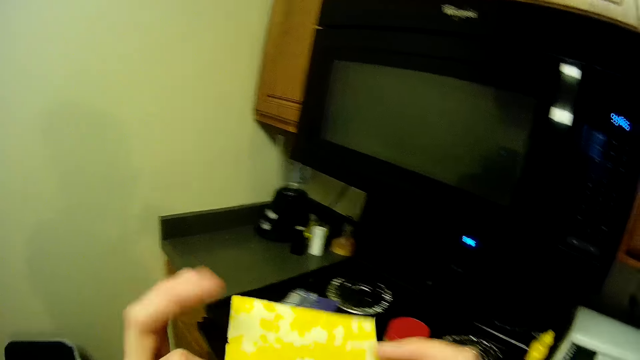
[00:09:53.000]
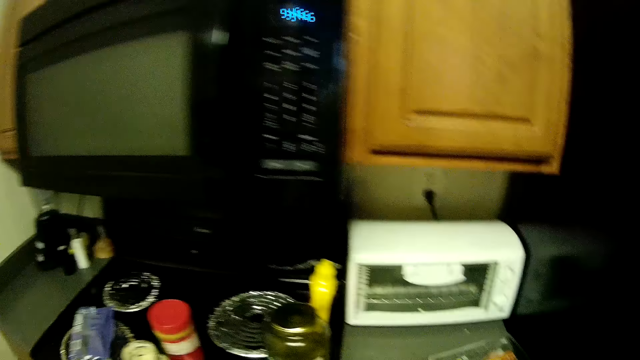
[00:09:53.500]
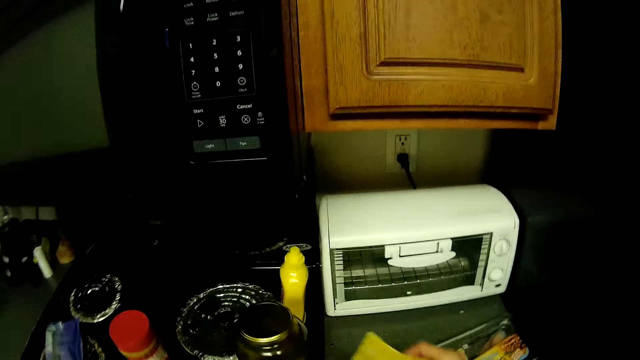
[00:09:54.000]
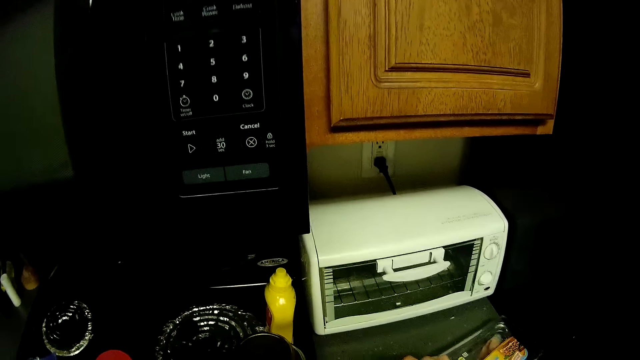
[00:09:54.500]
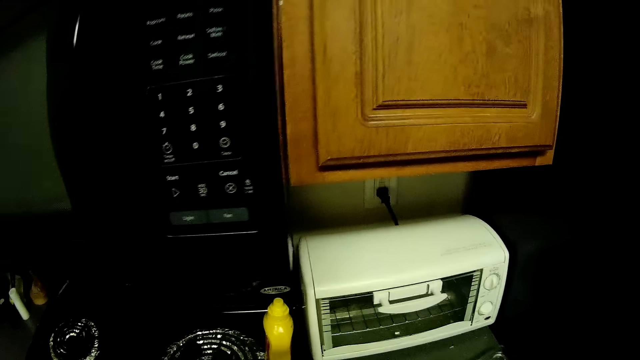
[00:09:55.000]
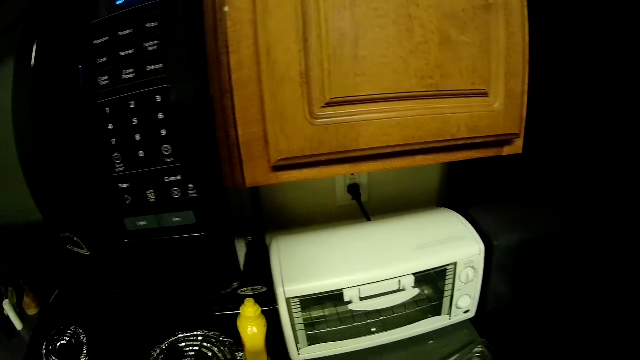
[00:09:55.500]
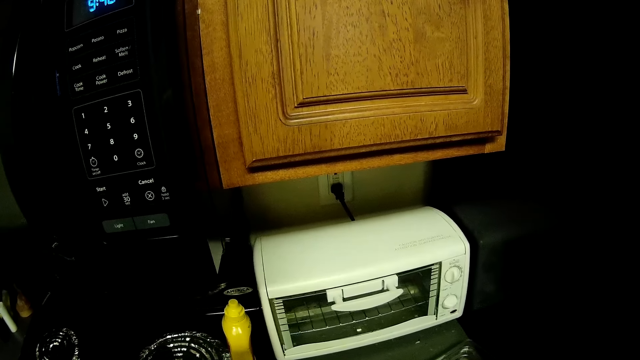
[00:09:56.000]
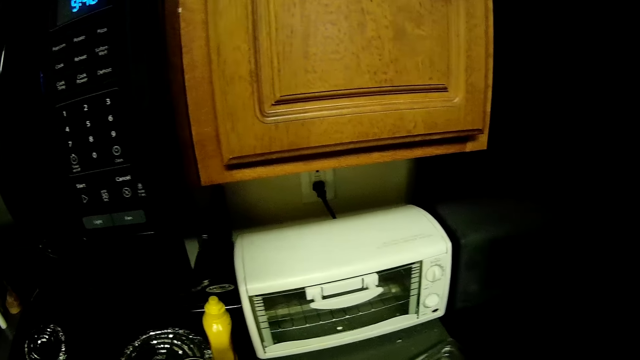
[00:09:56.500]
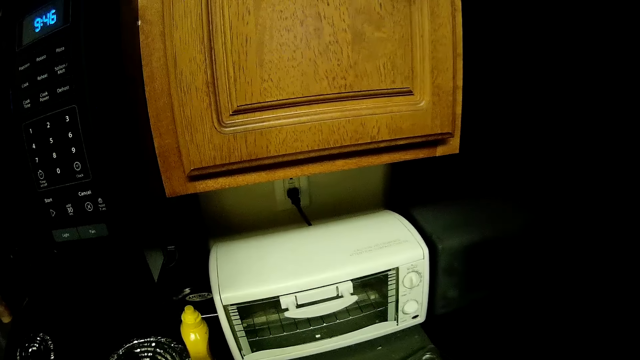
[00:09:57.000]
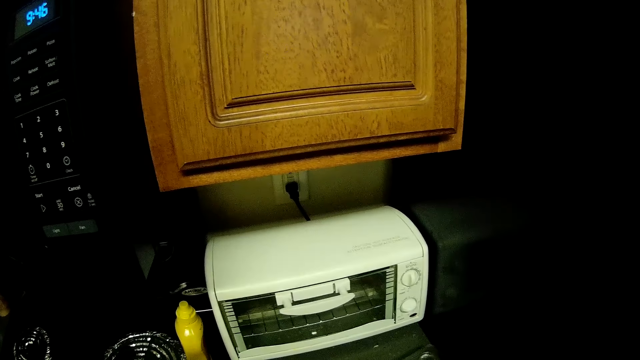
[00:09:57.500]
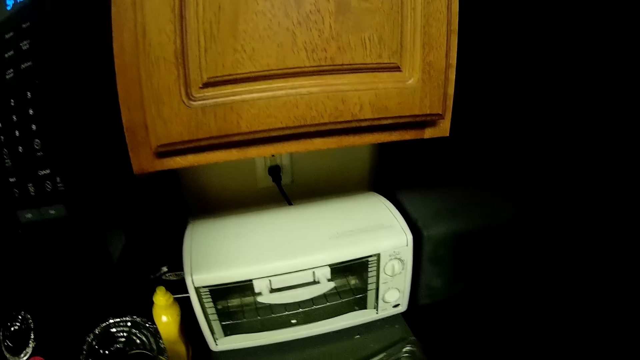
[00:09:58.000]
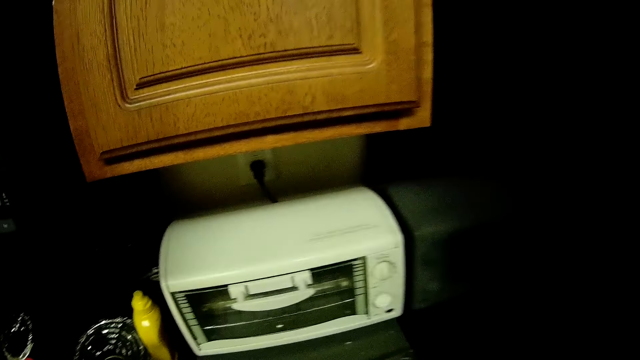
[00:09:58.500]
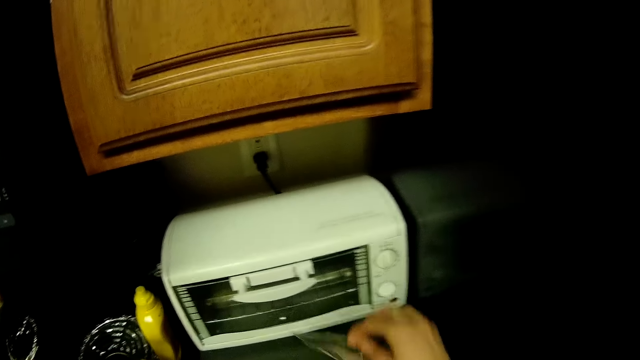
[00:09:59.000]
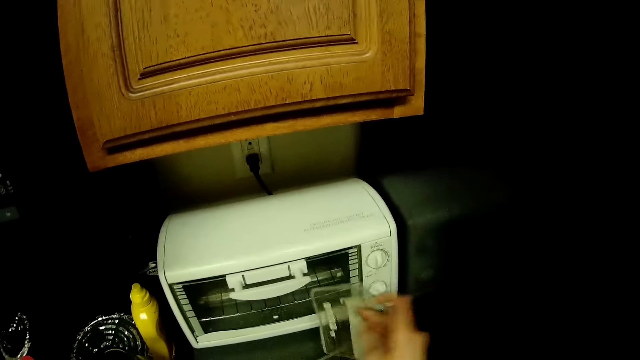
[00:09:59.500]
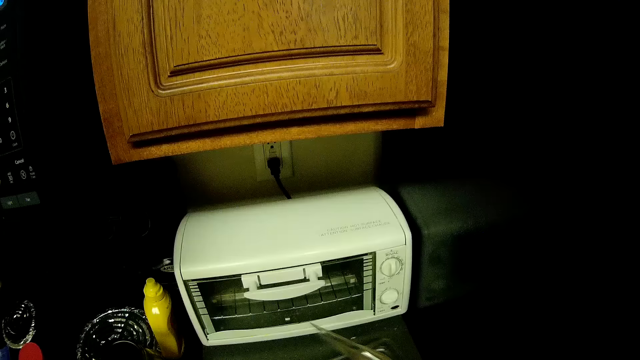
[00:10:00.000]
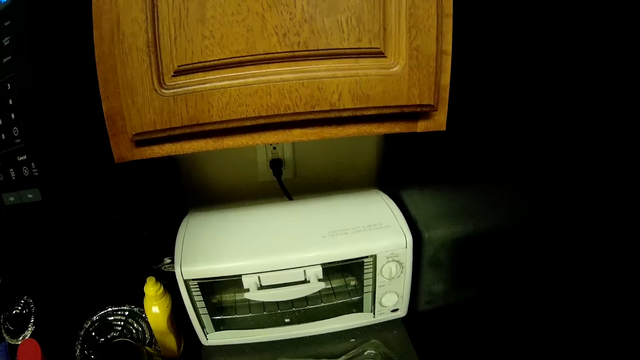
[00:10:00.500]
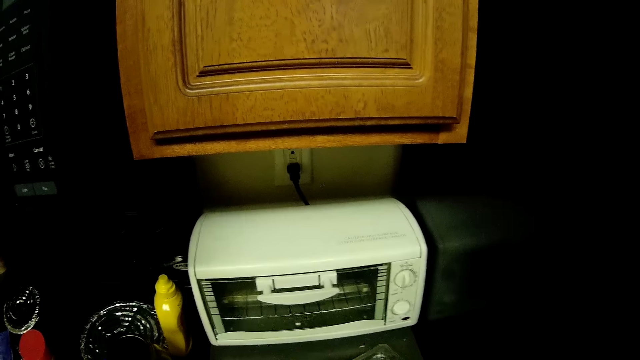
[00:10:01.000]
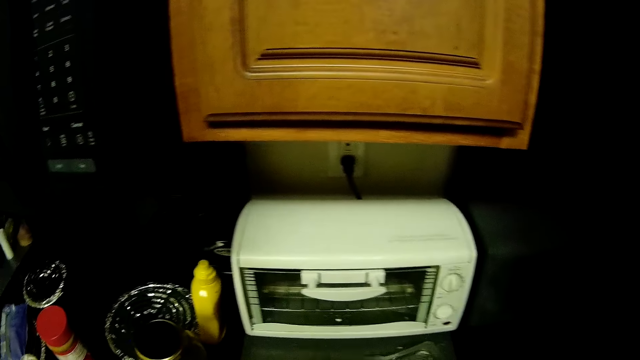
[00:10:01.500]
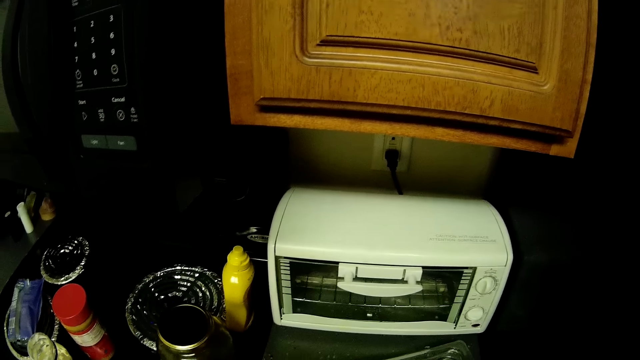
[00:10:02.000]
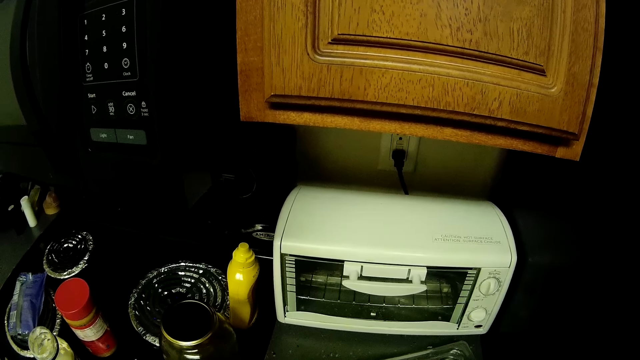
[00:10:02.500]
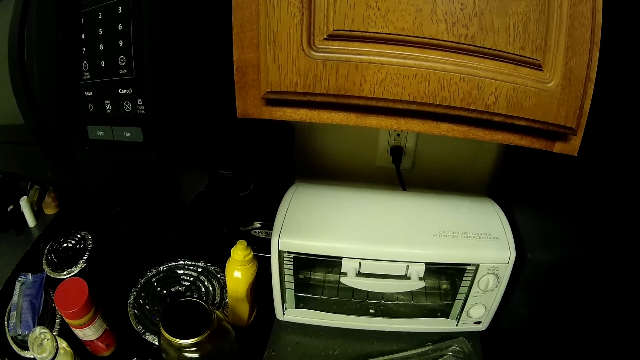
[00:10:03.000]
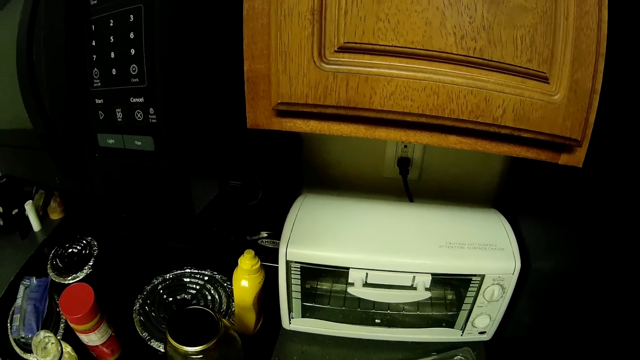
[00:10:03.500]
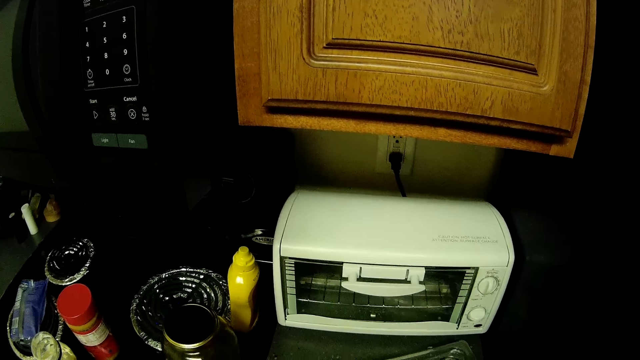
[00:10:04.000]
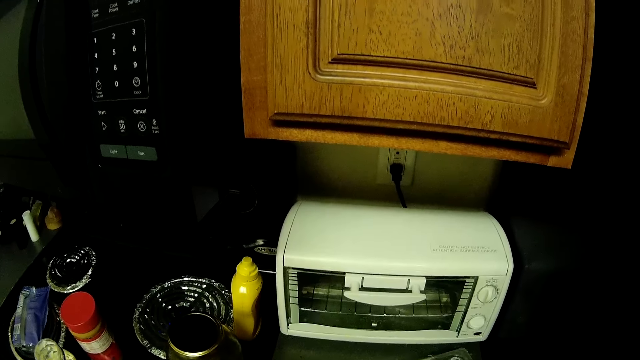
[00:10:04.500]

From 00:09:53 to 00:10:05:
The camera wearer puts the cheese on the slice of bread. They open a plastic food container. They take bacon from the paper.

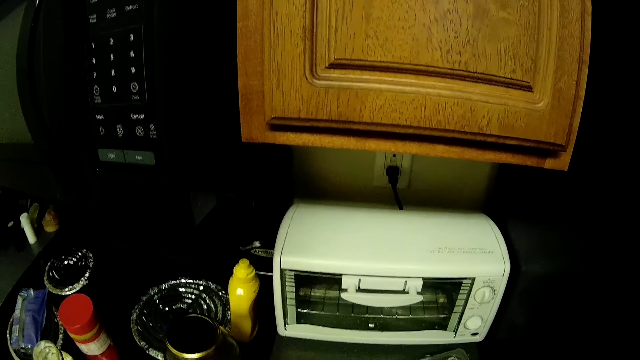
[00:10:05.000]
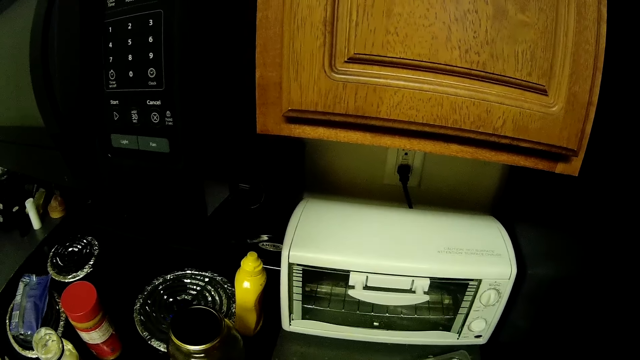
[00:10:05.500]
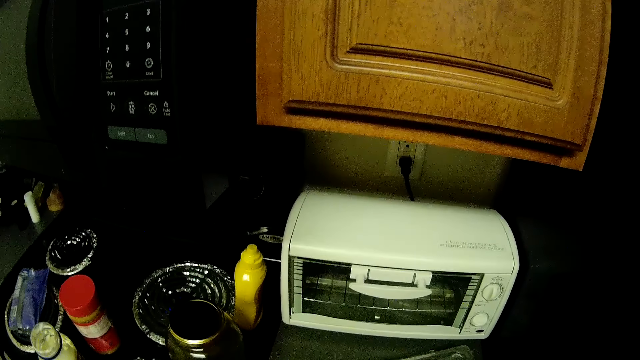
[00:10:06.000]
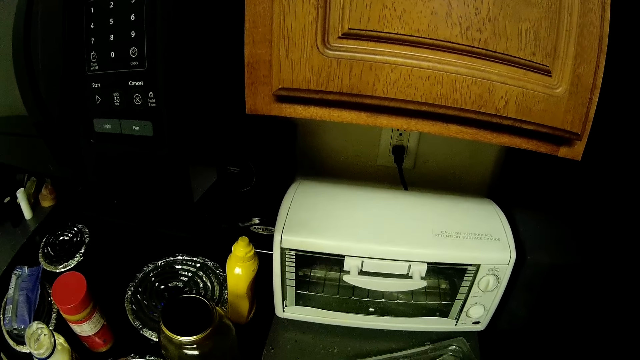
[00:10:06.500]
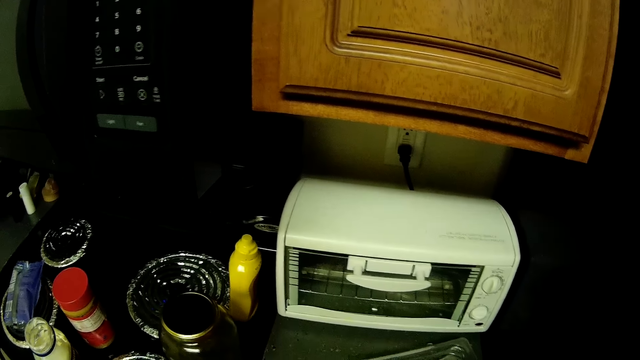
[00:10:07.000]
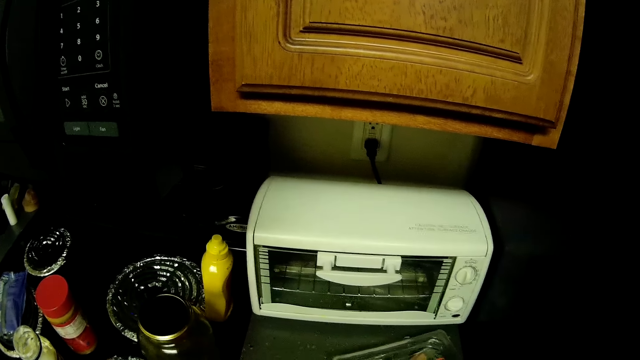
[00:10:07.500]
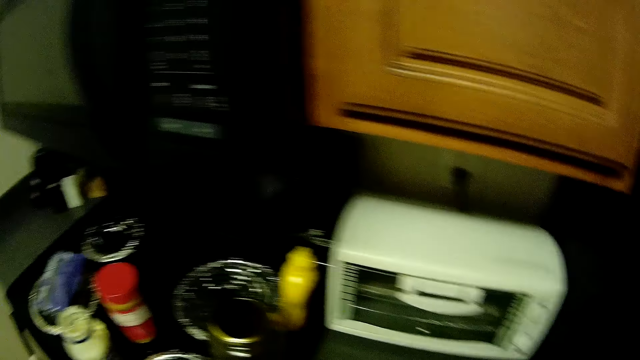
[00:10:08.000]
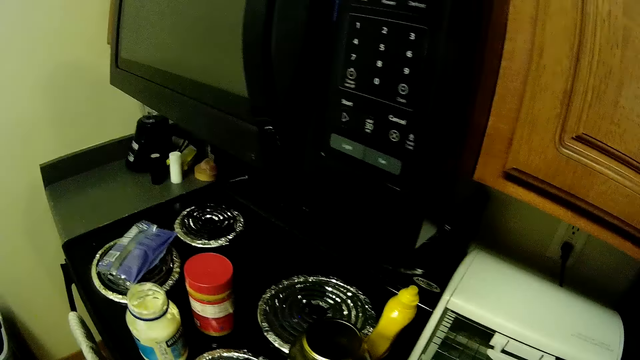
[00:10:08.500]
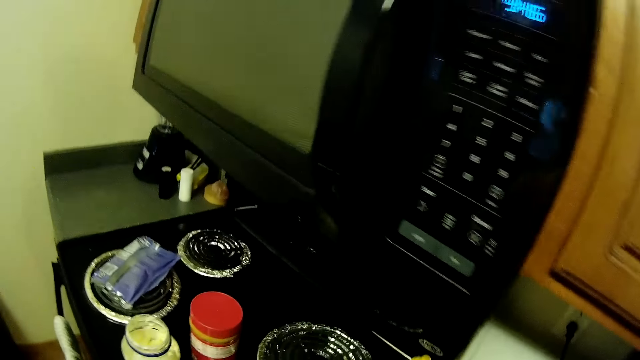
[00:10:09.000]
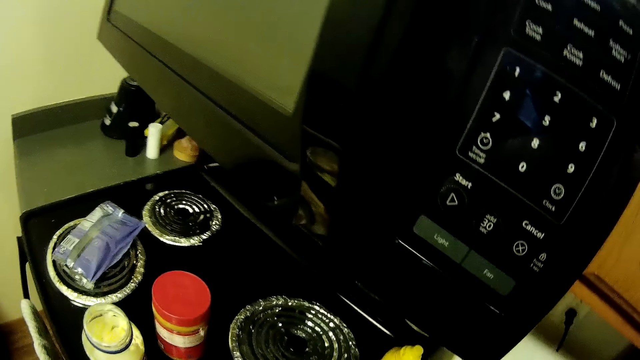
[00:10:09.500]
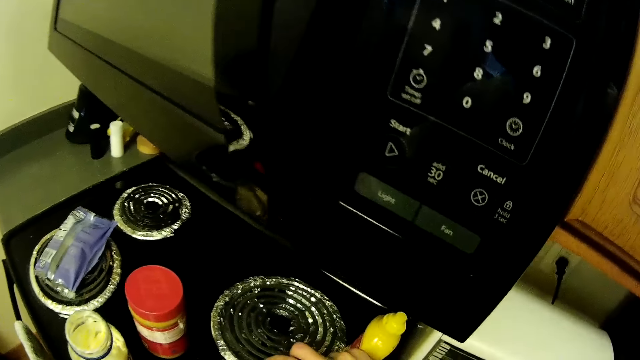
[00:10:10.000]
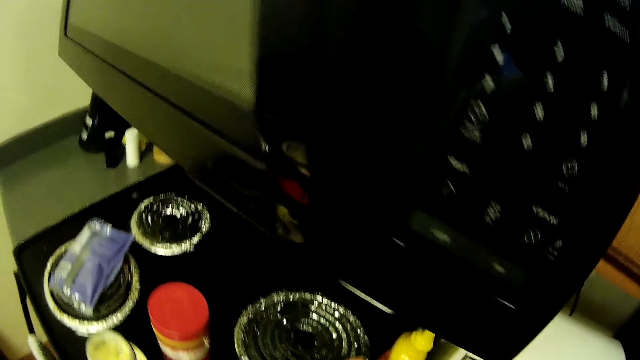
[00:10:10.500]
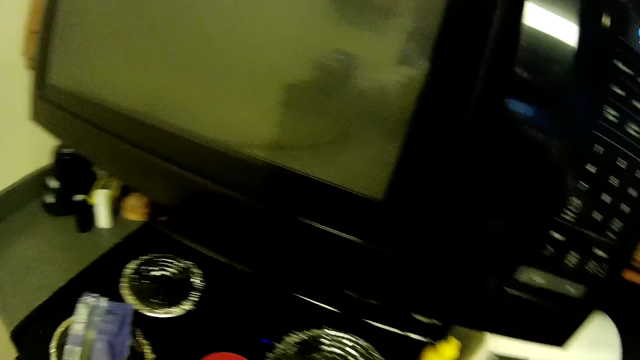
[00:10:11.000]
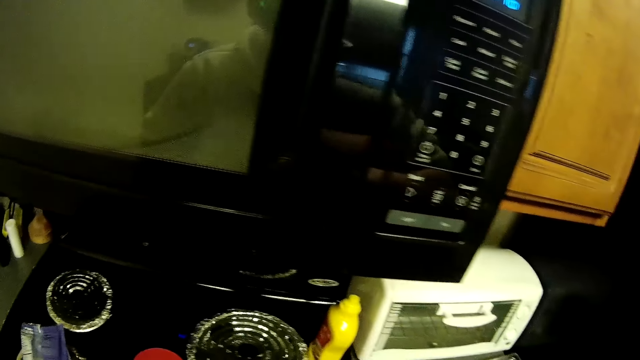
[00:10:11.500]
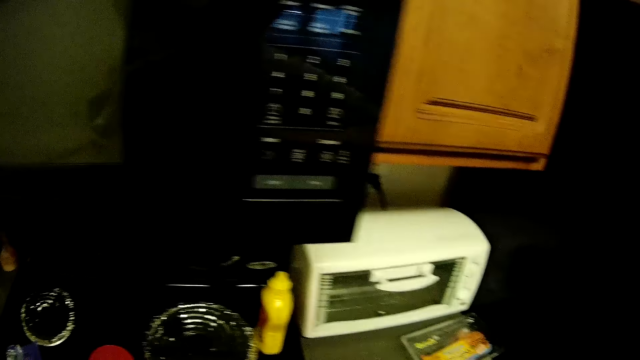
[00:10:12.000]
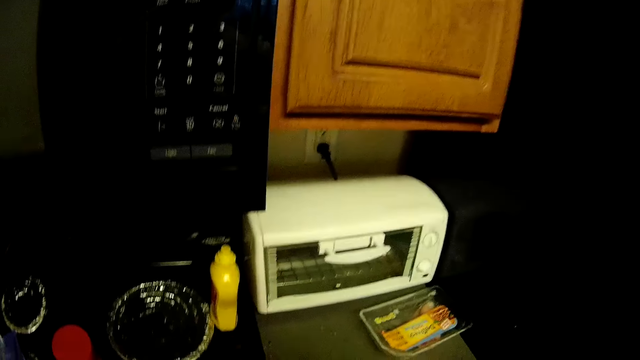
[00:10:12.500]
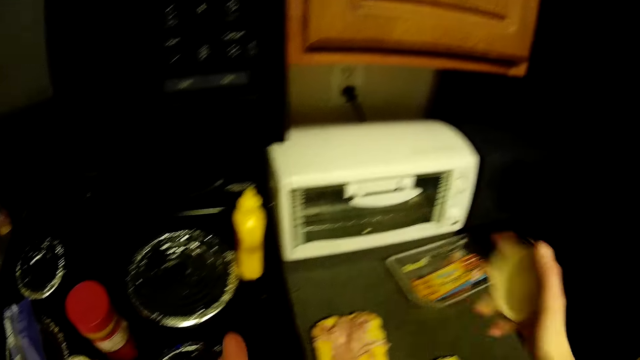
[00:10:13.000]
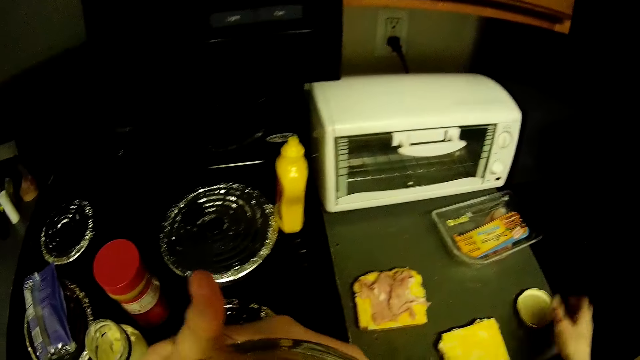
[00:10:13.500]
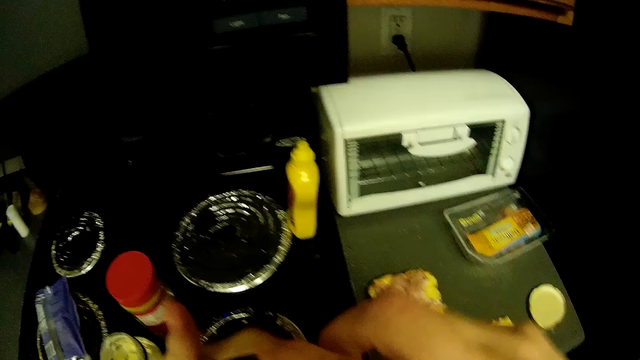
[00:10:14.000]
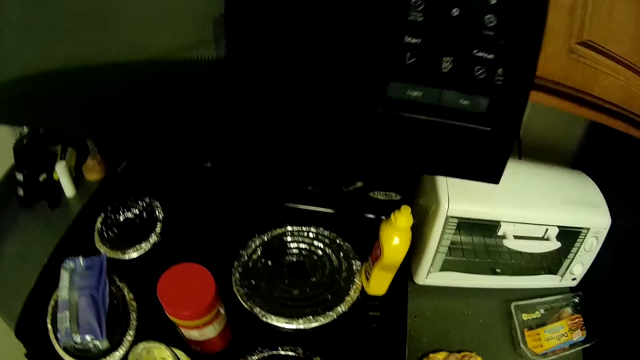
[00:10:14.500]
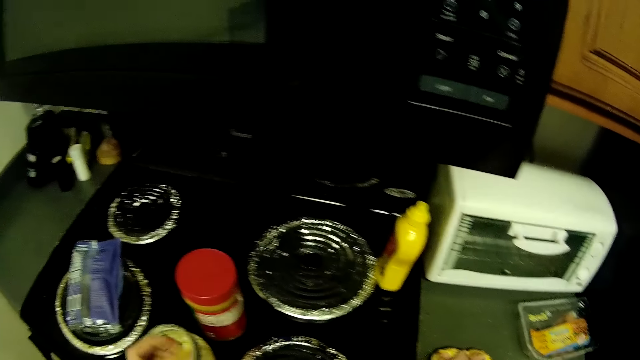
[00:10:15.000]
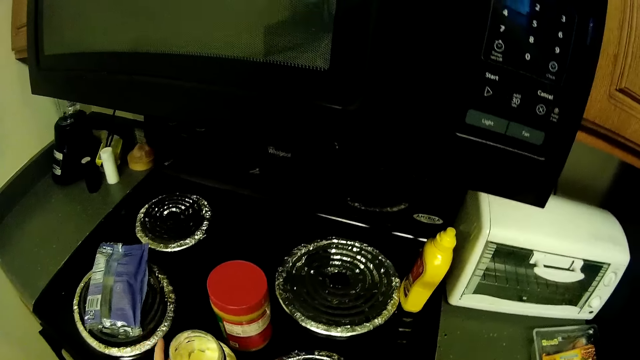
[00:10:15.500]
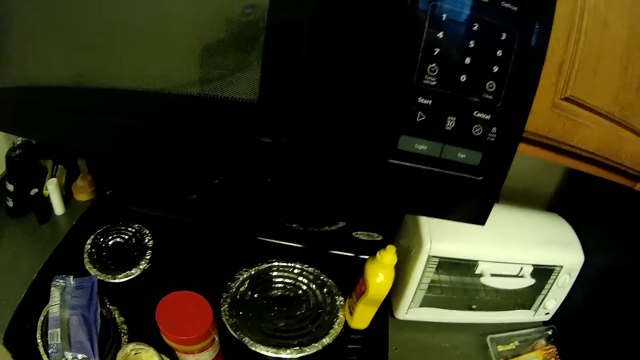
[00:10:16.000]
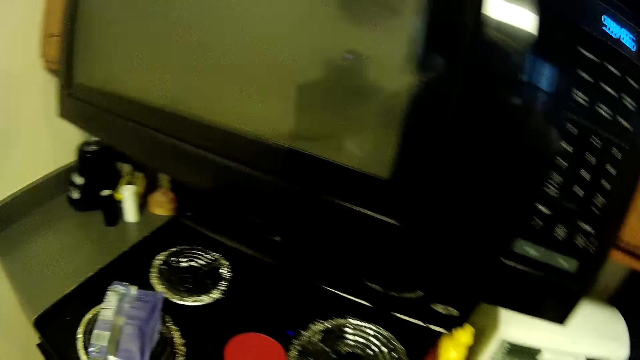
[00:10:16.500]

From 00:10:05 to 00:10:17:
The camera wearer opens a chicken container lid. They open something. They drop the chicken container on the kitchen slab. They pick up the mayonnaise bottle.
